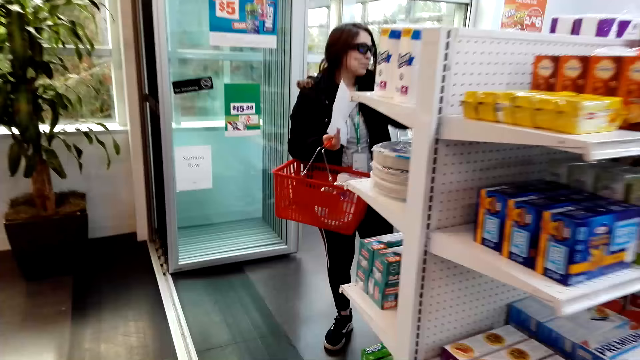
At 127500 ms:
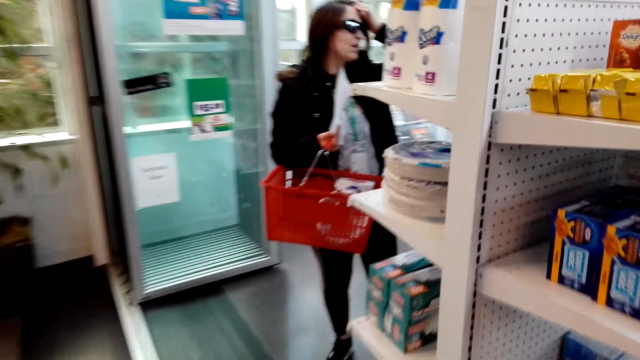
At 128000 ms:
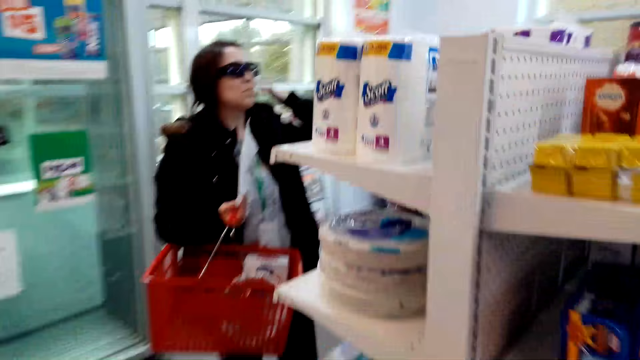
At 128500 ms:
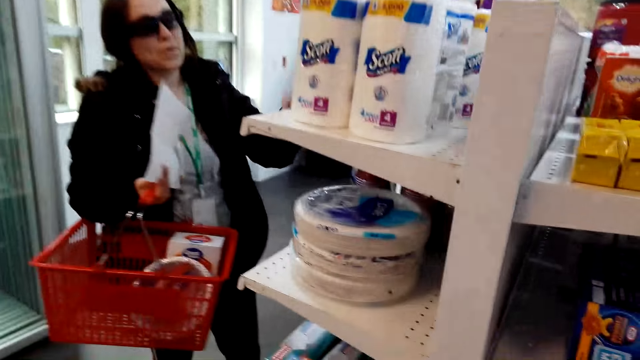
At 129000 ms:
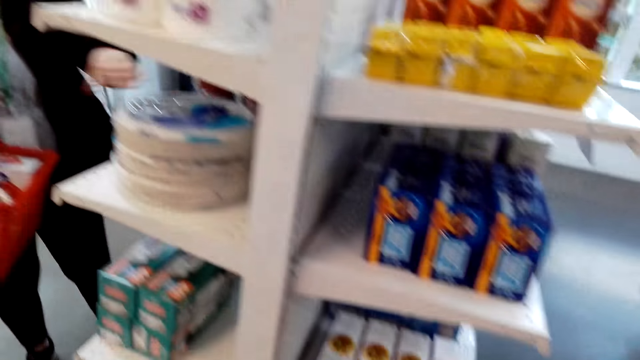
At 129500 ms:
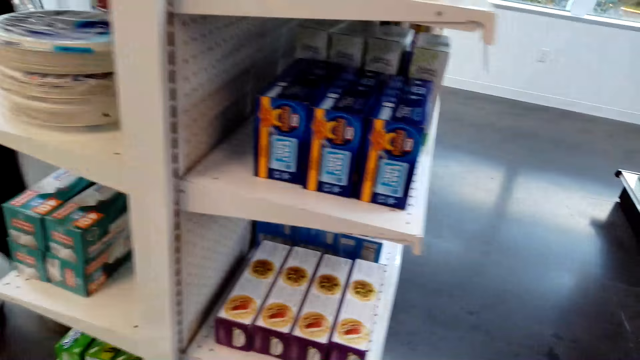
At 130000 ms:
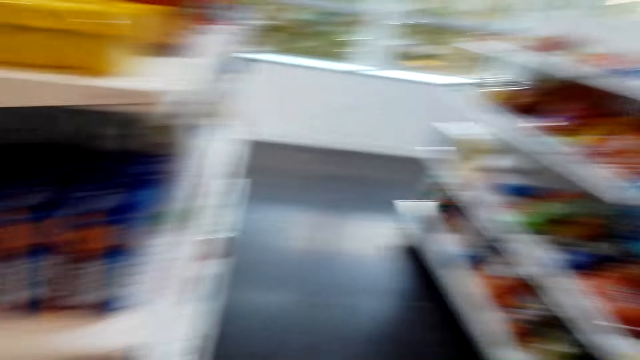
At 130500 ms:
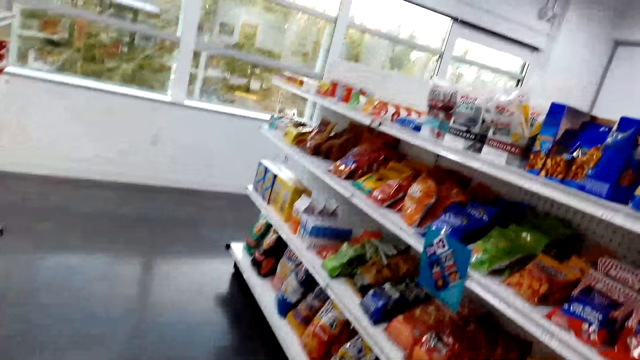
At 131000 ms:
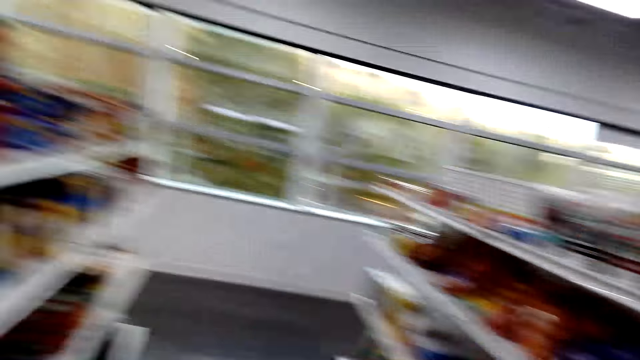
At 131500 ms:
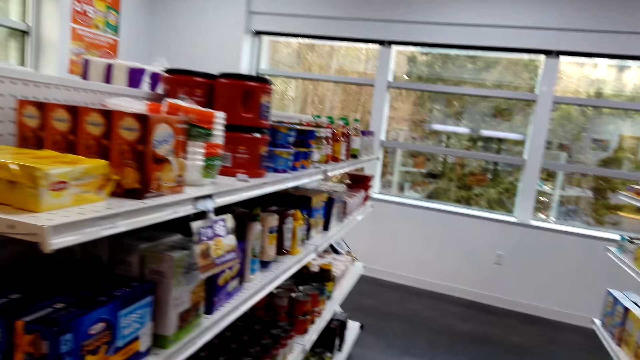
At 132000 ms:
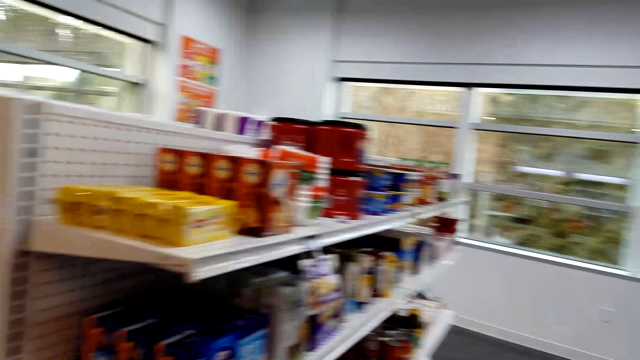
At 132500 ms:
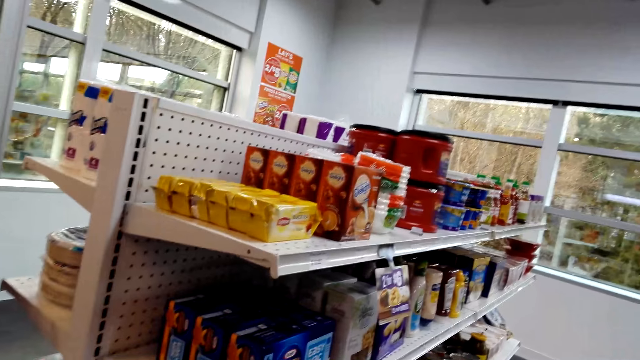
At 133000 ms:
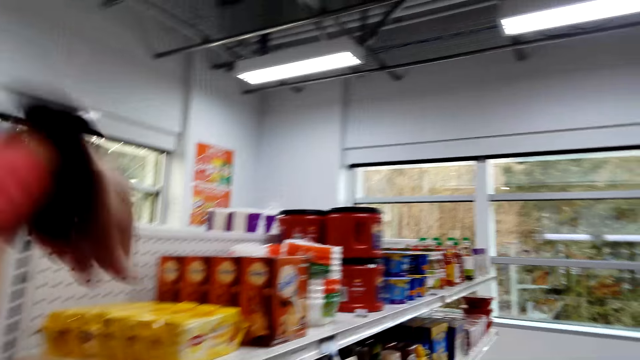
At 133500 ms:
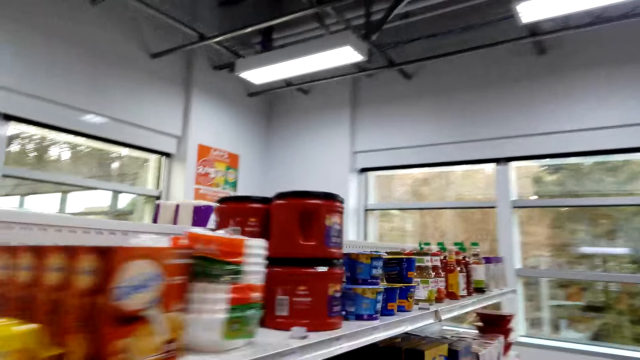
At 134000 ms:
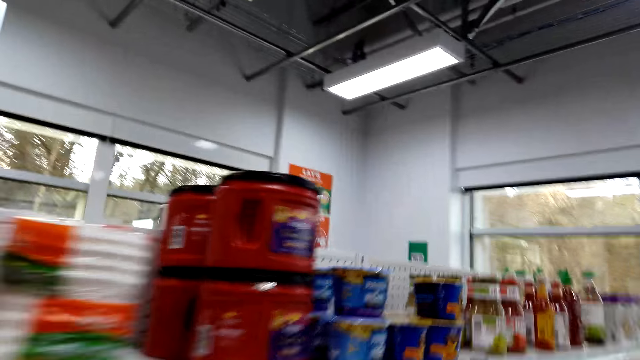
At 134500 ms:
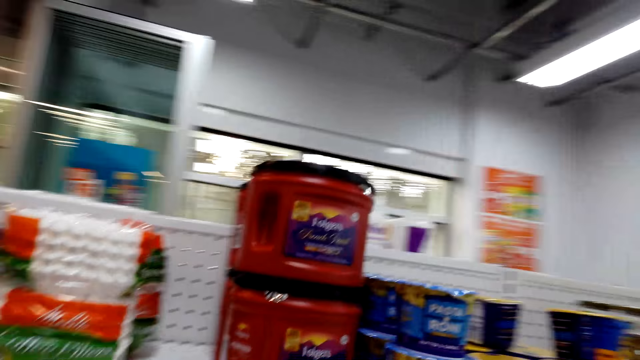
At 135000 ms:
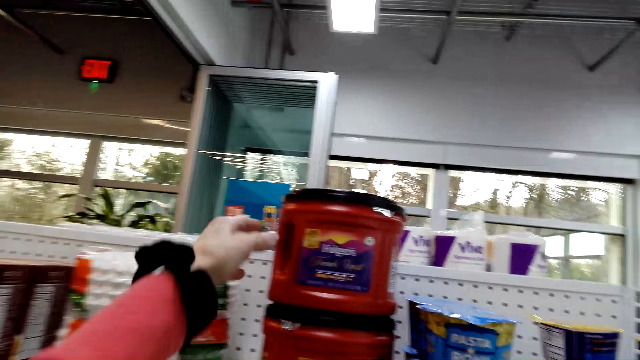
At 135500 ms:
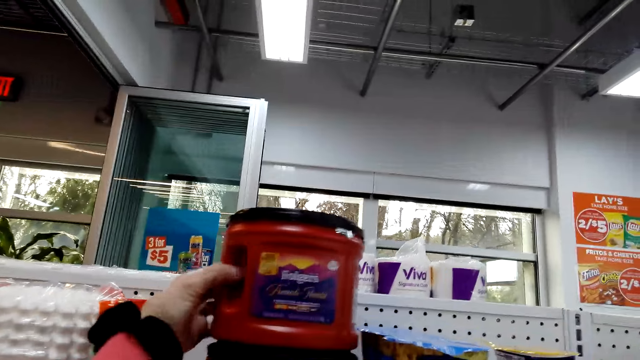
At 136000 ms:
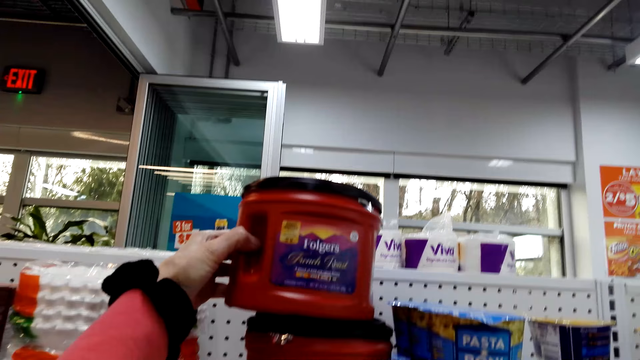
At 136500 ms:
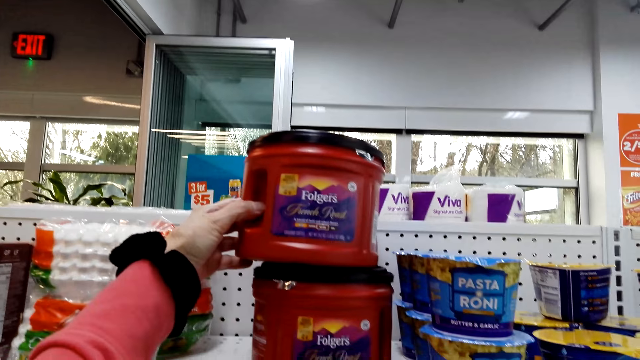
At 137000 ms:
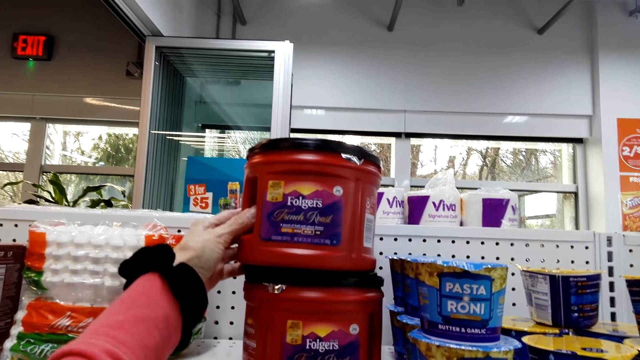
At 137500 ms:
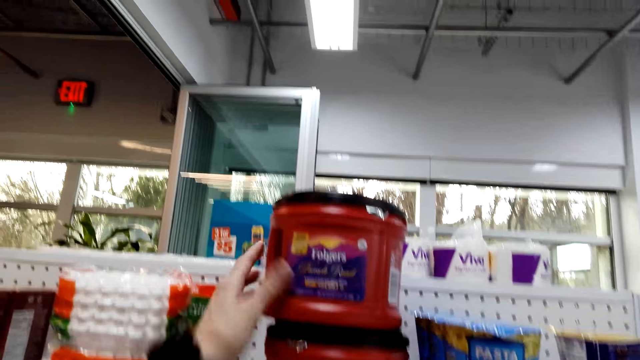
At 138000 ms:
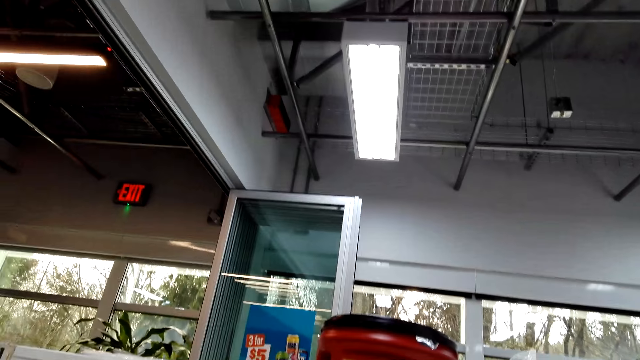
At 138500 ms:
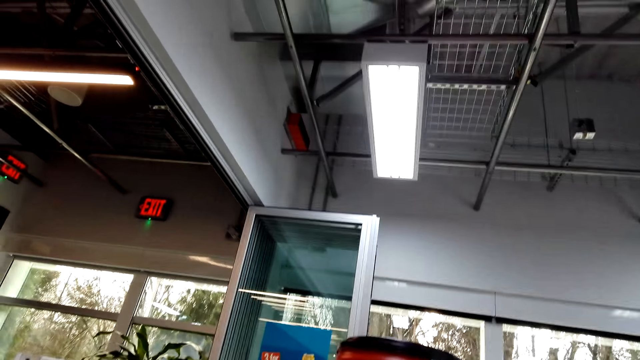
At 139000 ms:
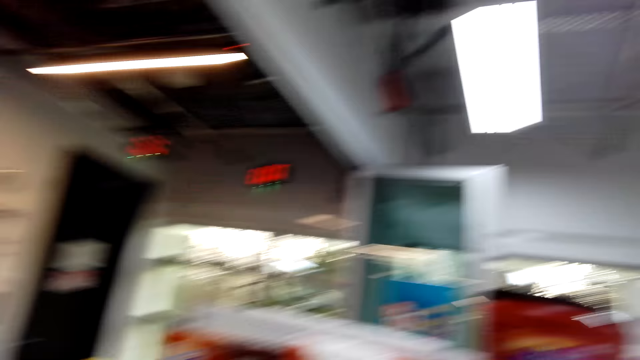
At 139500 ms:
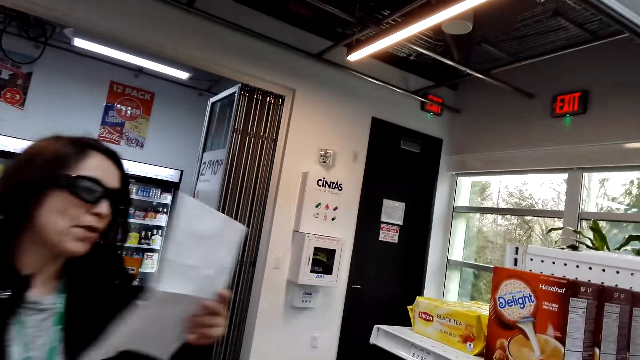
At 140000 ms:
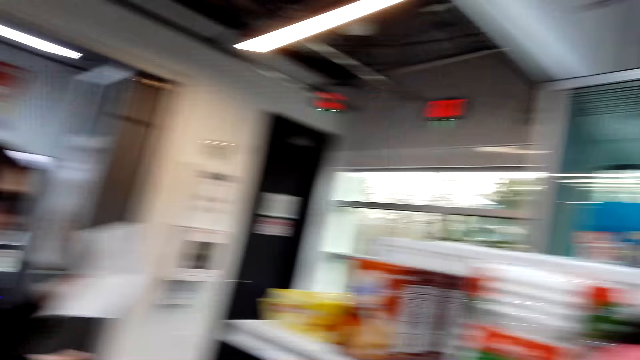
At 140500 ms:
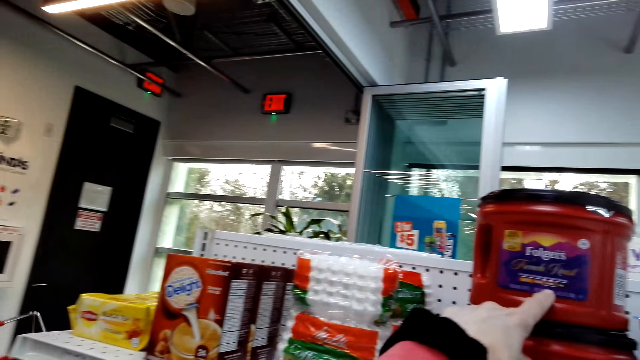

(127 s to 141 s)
The camera wearer inspects the racks. A woman talks to the camera wearer. The camera wearer holds the container with her hand. The woman talks to the camera wearer. The camera wearer moves the container with her hand. She checks the Folgers. She talks to the woman.

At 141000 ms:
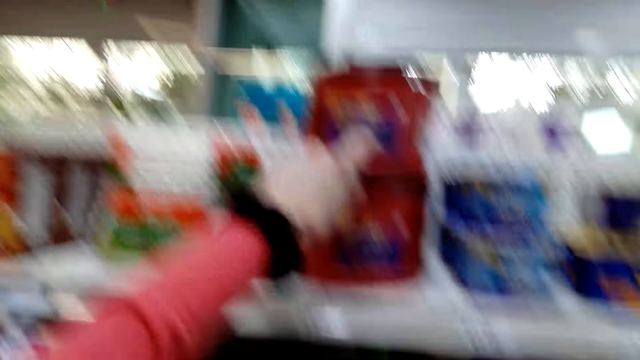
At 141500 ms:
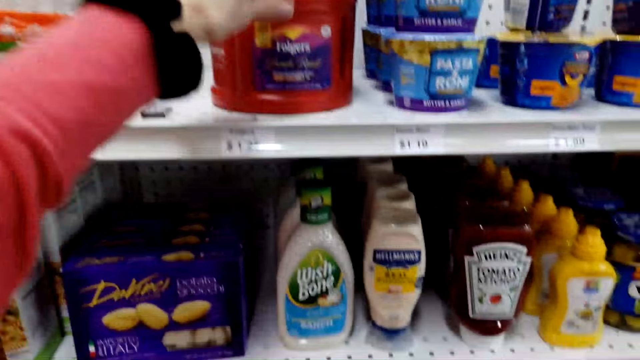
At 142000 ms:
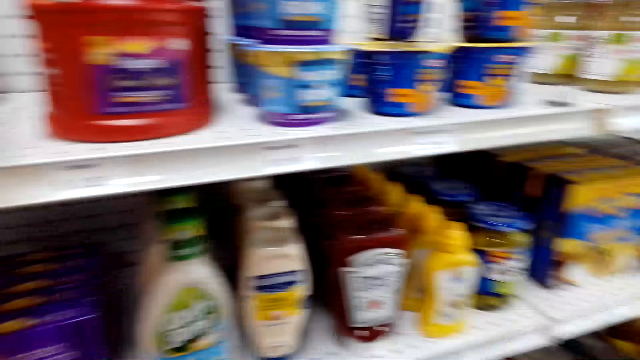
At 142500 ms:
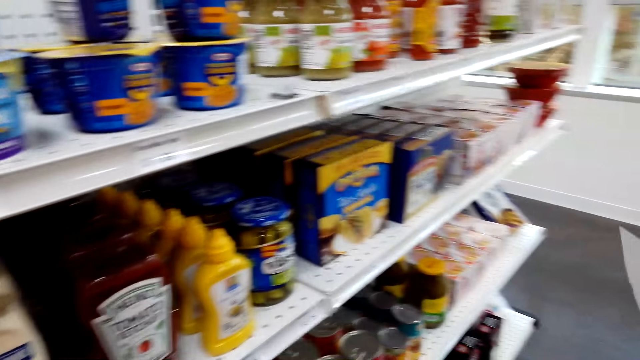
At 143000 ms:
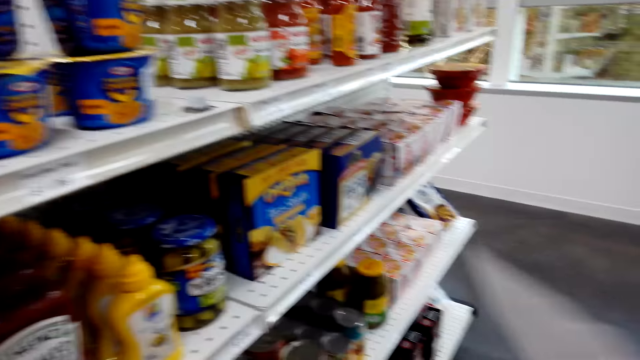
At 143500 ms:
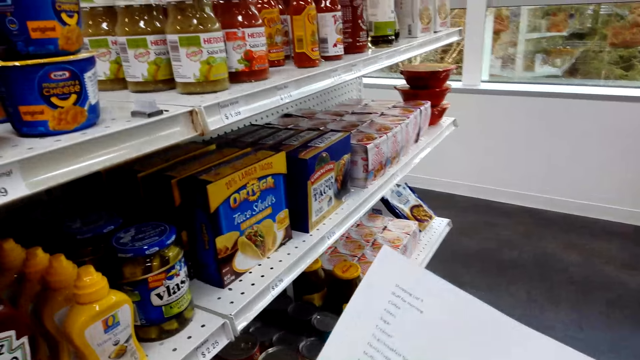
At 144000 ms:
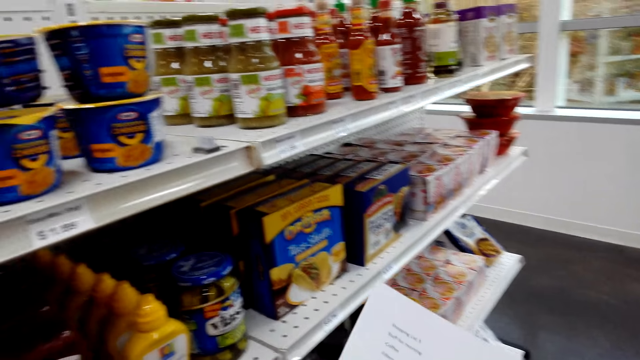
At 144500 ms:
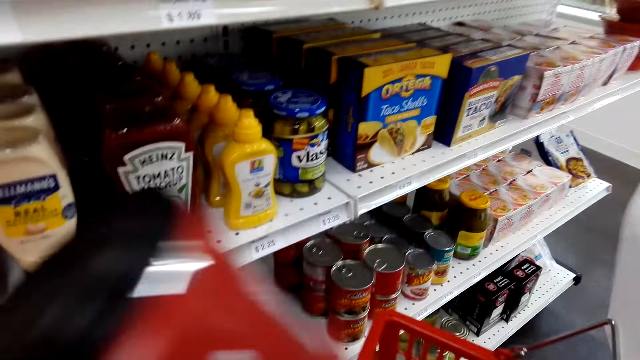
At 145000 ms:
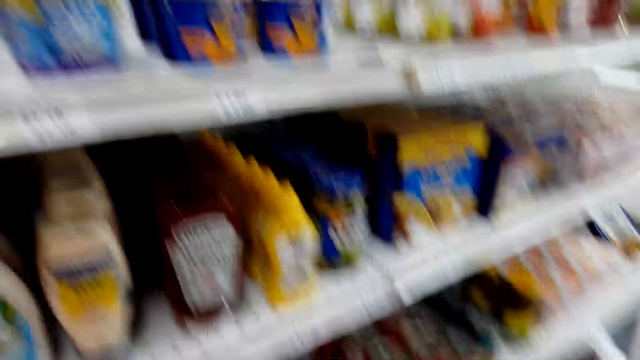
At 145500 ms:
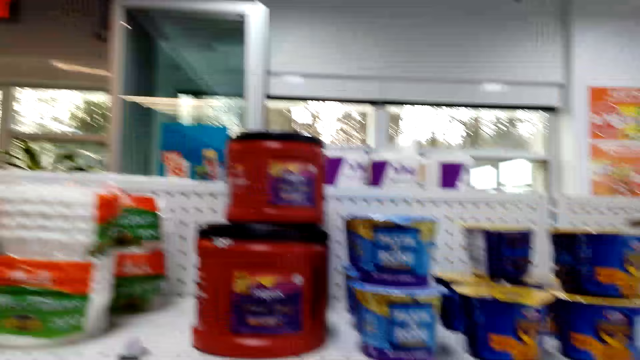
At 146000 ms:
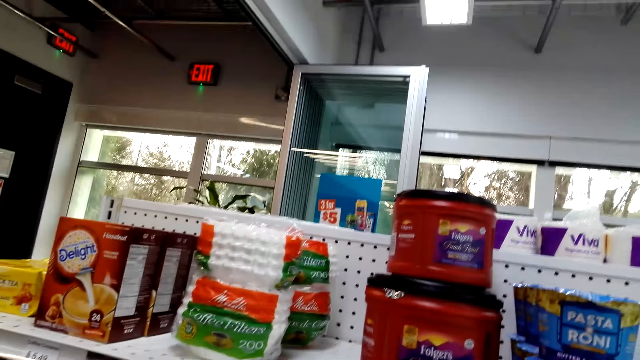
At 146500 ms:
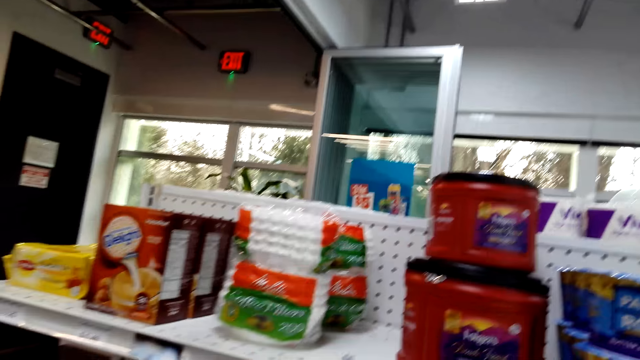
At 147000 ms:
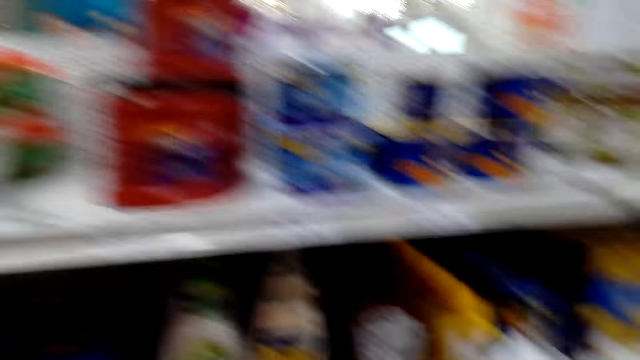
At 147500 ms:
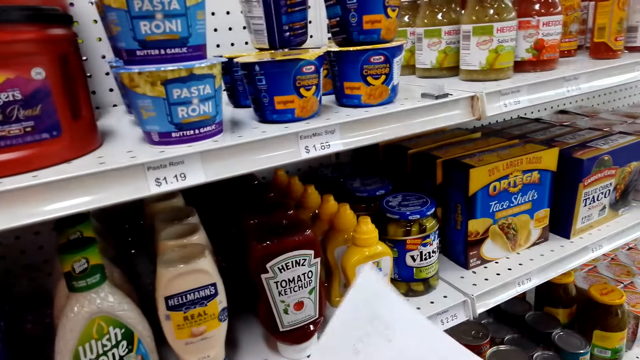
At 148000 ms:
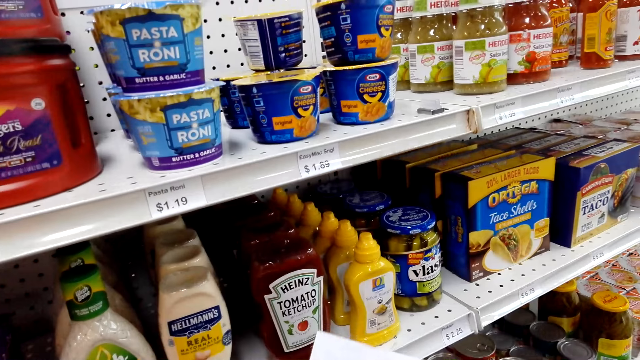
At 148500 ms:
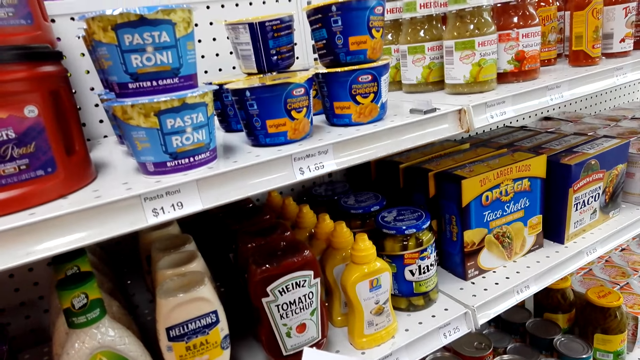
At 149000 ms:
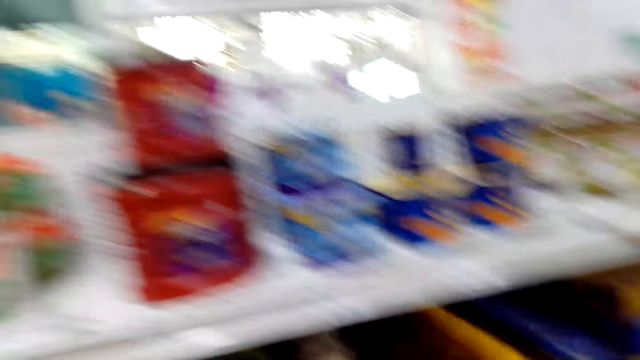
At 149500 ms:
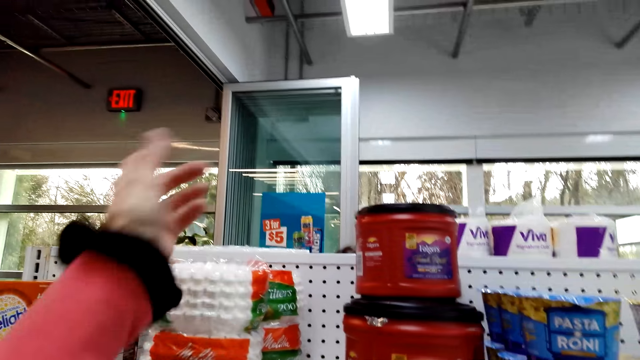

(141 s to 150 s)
The camera wearer inspects the racks. They talk to a woman, look around, look at the list, and talk to the woman.
